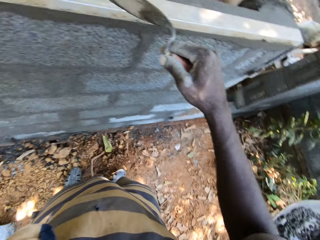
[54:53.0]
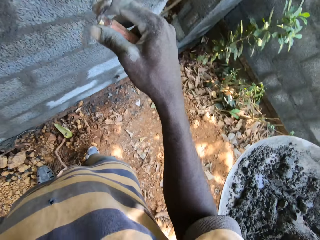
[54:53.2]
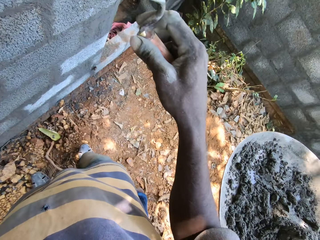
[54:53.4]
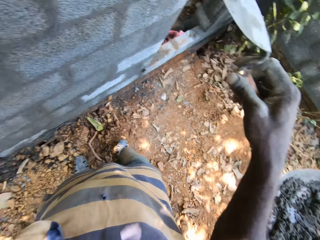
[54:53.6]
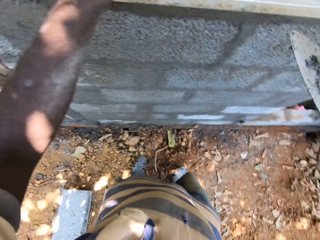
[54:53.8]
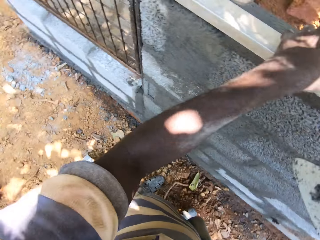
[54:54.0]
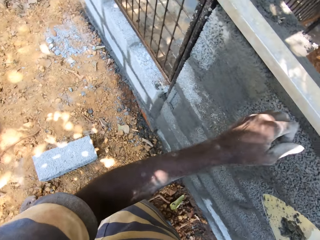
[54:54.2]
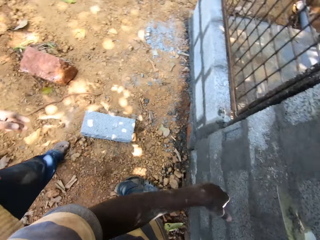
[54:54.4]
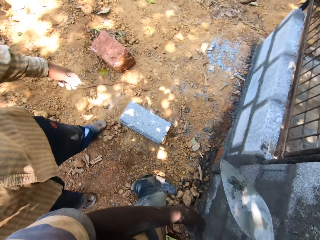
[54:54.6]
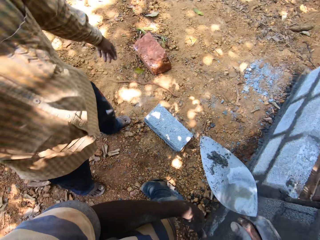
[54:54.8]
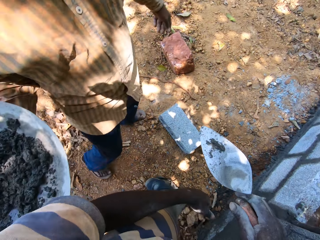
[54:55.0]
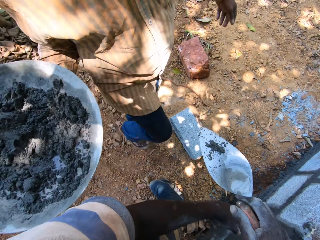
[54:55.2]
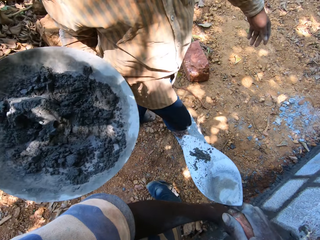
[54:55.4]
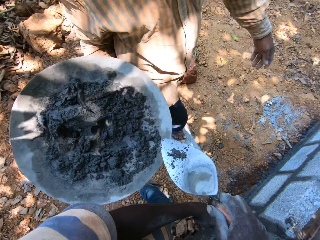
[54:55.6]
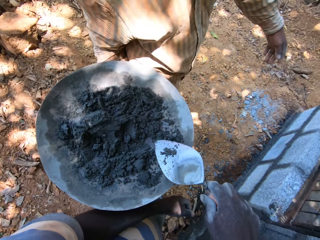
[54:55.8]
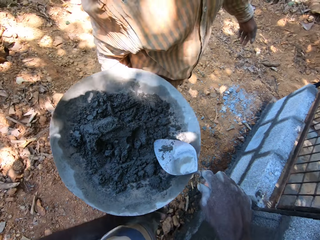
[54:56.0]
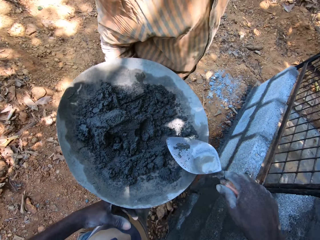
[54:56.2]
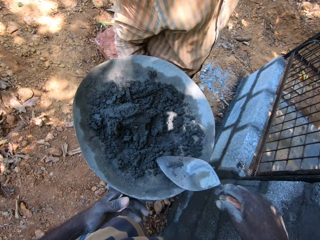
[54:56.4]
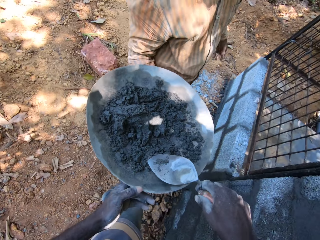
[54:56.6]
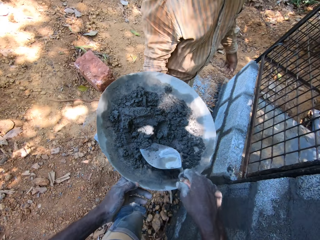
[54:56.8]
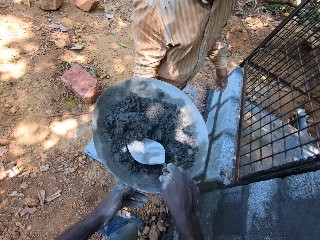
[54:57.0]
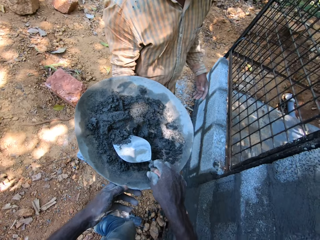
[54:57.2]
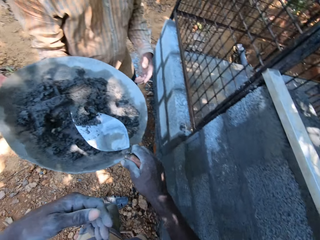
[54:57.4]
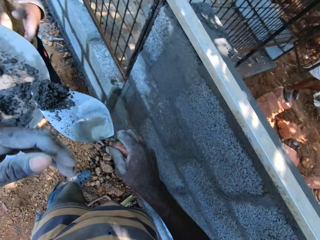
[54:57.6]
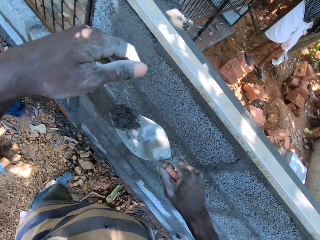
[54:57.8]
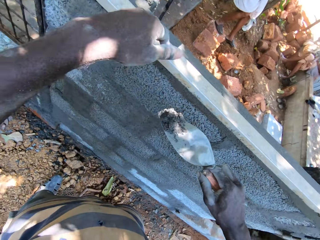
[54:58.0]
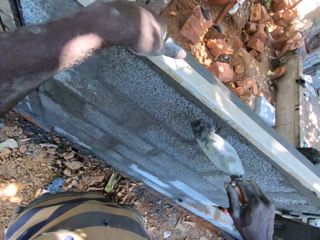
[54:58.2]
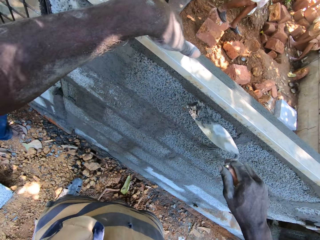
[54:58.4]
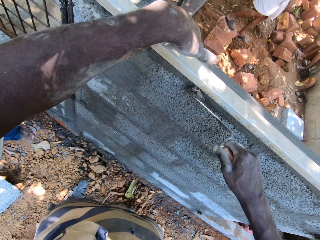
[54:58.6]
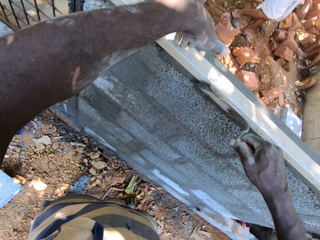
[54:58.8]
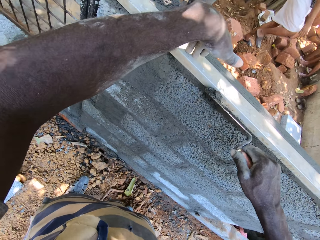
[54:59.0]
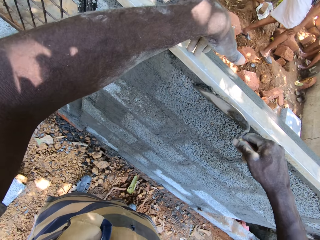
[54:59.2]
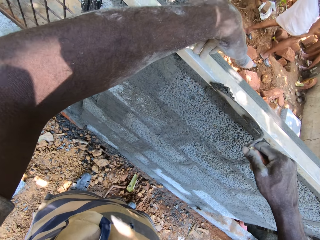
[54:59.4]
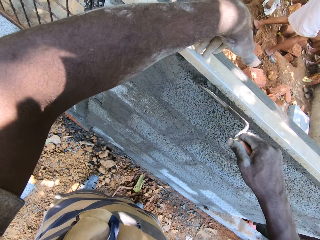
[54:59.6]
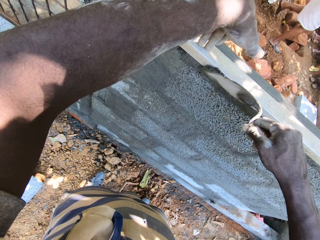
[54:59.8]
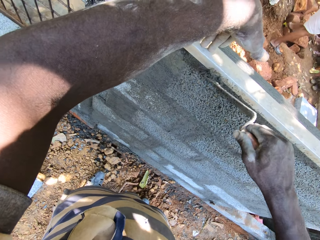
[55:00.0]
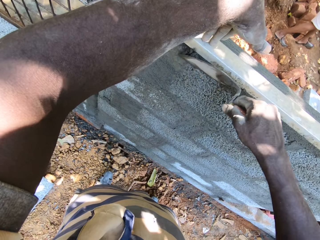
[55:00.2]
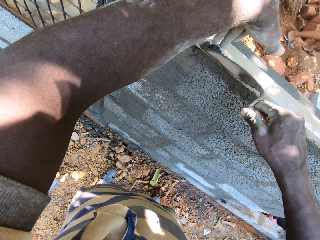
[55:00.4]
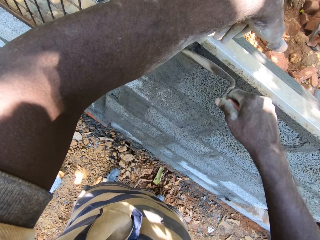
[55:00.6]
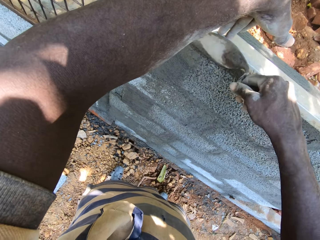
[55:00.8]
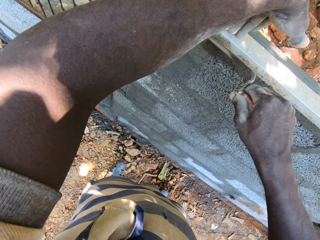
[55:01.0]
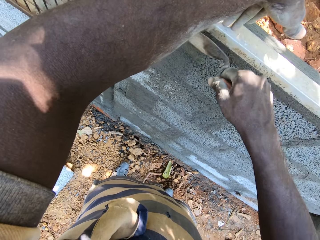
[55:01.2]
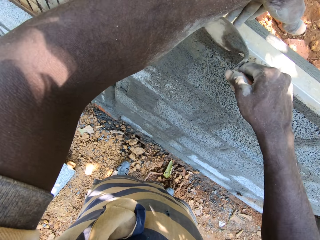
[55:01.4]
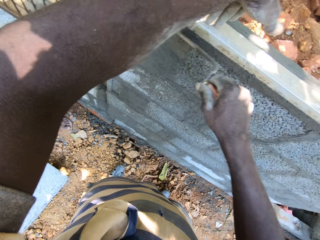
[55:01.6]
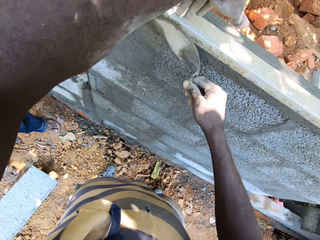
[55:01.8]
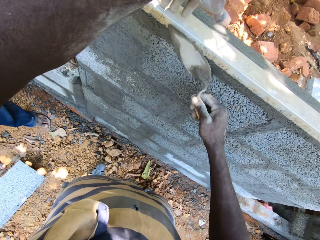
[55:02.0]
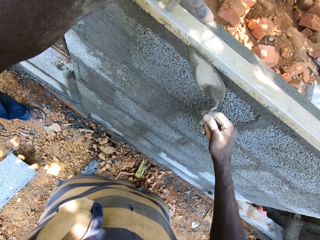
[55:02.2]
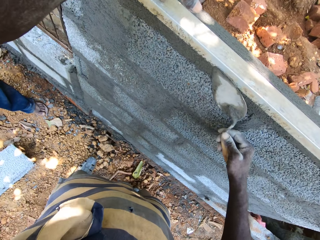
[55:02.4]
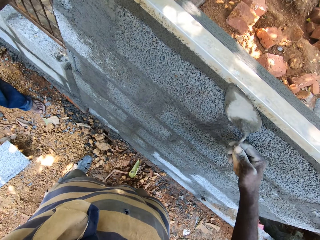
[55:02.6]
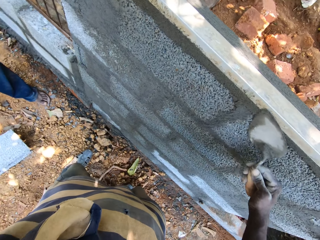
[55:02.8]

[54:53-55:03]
The camera wearer touches the metal. He picks cement from the head pan of cement with the trowel in his right hand. He touches the metal again. He applies cement on the wall with the trowel in his right hand. He holds the metal. He constructs the wall.

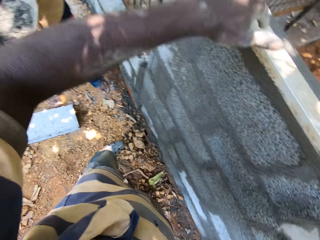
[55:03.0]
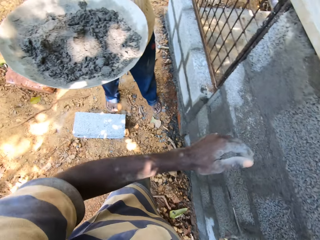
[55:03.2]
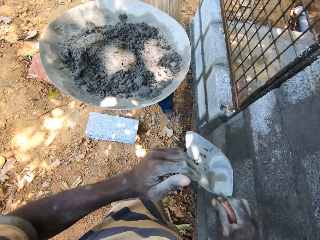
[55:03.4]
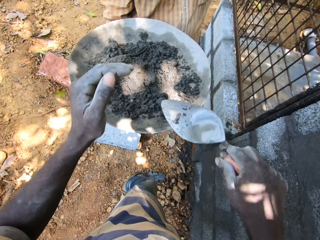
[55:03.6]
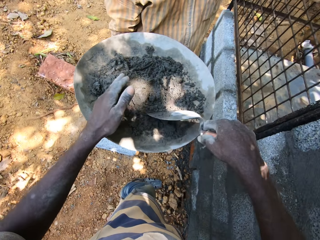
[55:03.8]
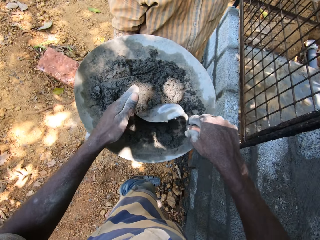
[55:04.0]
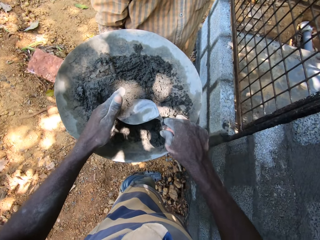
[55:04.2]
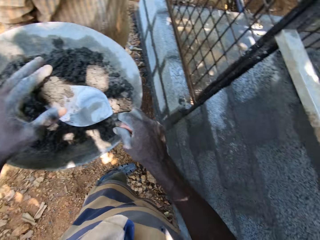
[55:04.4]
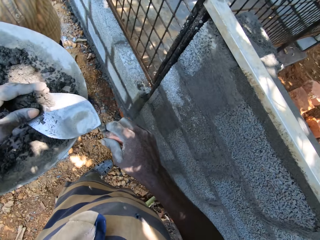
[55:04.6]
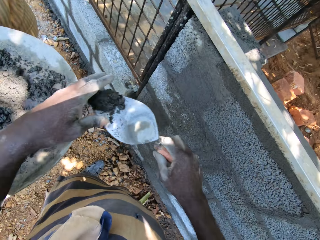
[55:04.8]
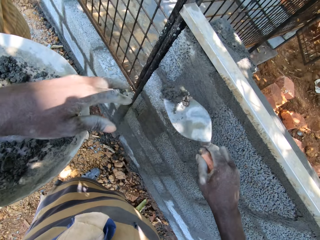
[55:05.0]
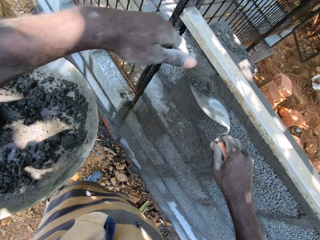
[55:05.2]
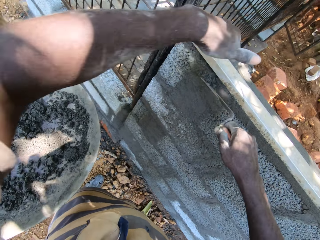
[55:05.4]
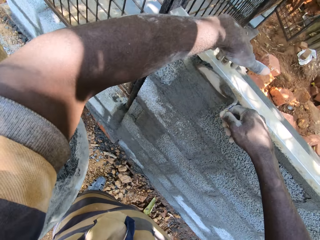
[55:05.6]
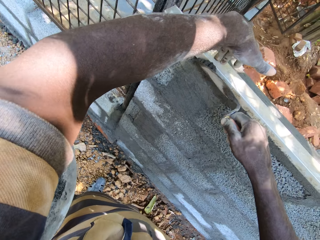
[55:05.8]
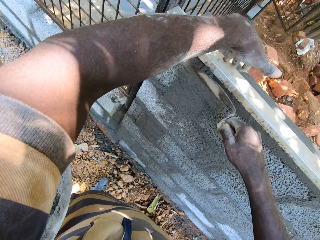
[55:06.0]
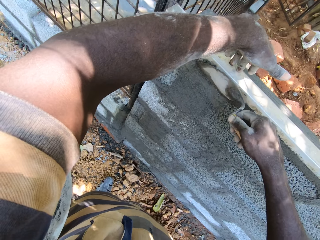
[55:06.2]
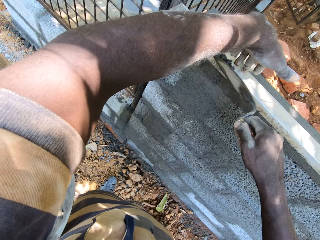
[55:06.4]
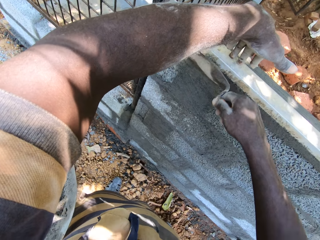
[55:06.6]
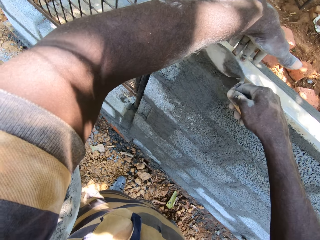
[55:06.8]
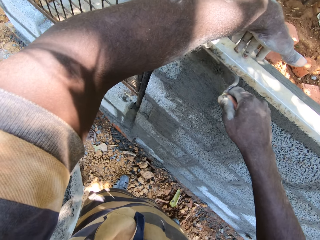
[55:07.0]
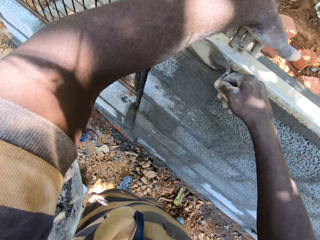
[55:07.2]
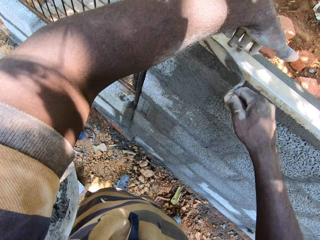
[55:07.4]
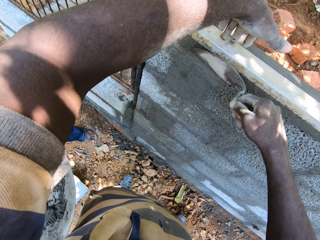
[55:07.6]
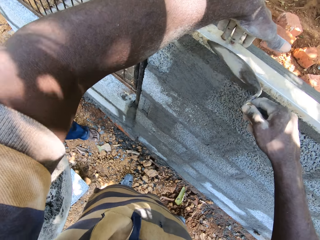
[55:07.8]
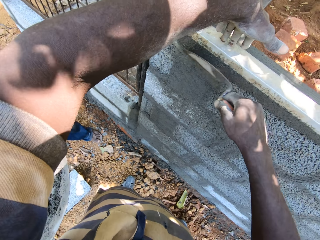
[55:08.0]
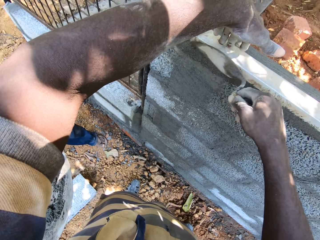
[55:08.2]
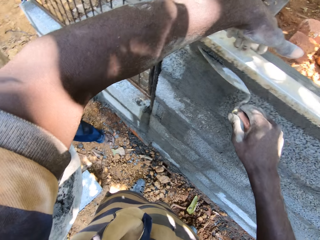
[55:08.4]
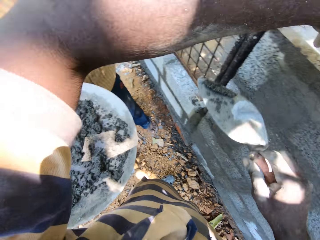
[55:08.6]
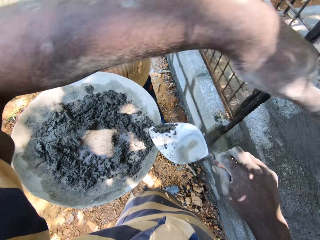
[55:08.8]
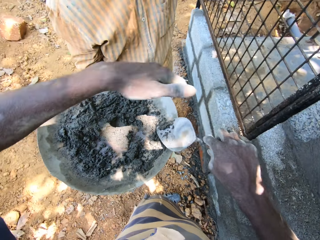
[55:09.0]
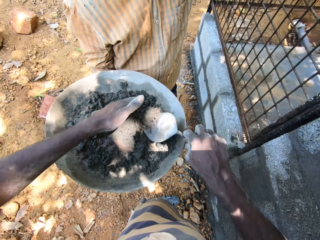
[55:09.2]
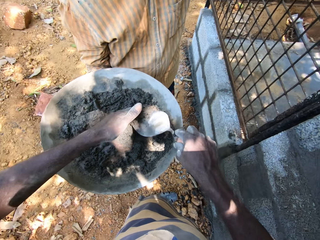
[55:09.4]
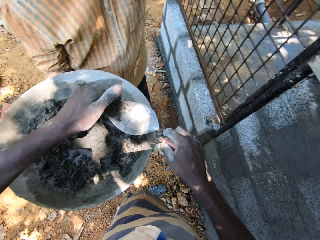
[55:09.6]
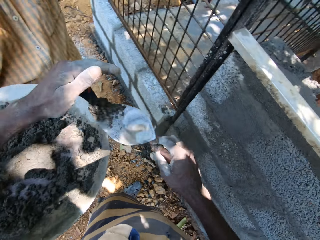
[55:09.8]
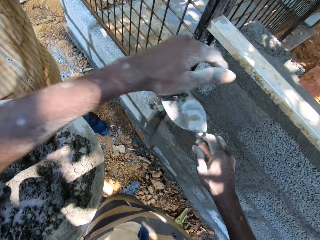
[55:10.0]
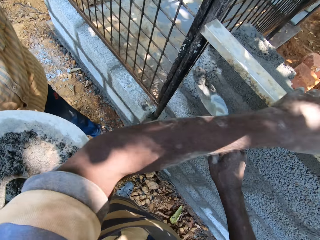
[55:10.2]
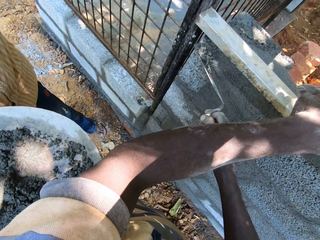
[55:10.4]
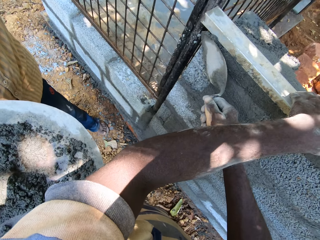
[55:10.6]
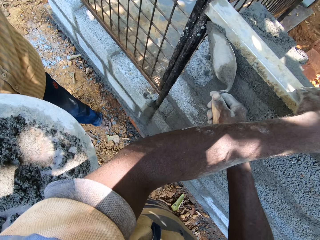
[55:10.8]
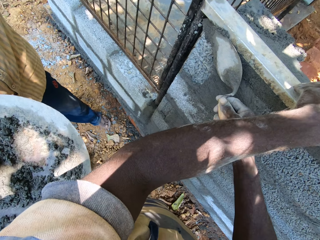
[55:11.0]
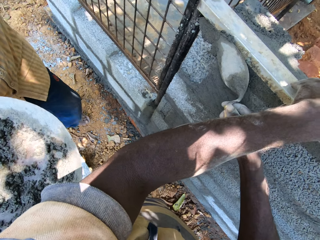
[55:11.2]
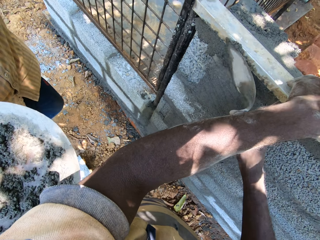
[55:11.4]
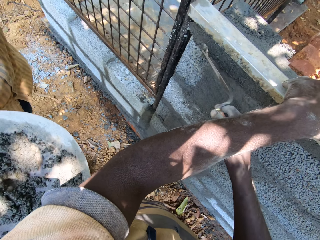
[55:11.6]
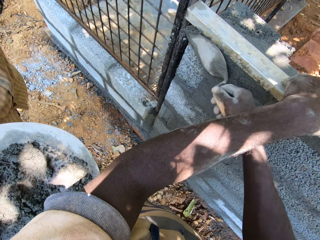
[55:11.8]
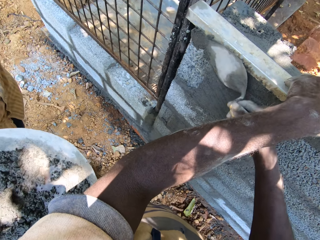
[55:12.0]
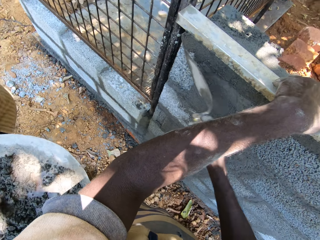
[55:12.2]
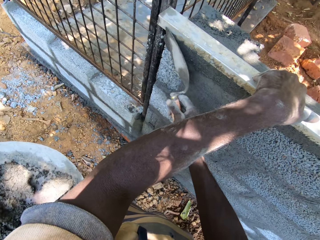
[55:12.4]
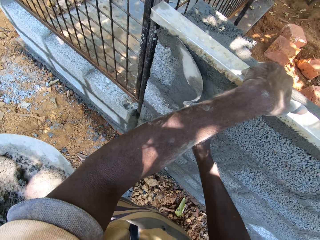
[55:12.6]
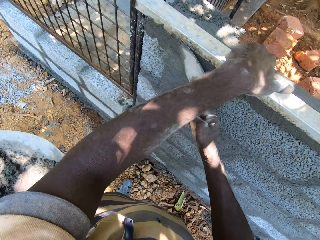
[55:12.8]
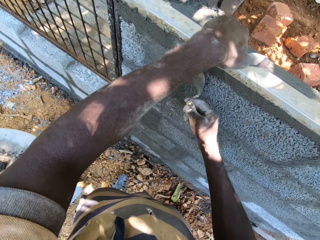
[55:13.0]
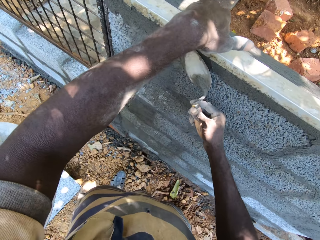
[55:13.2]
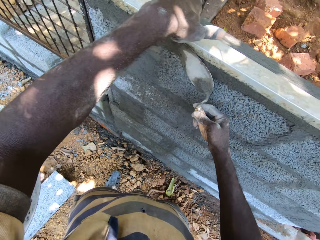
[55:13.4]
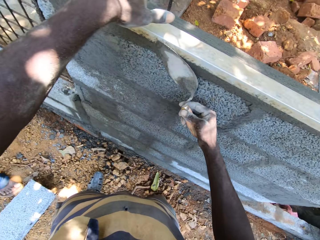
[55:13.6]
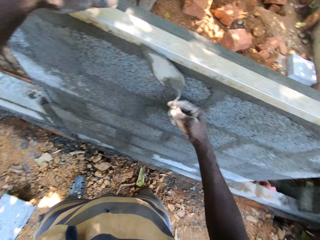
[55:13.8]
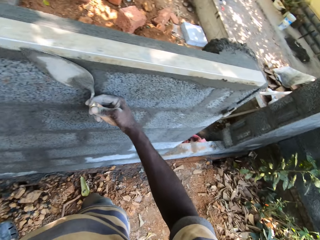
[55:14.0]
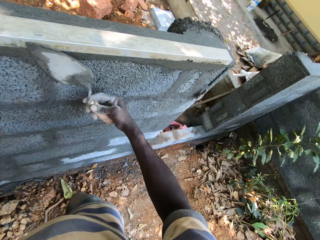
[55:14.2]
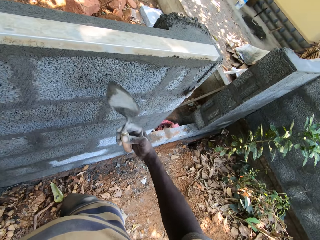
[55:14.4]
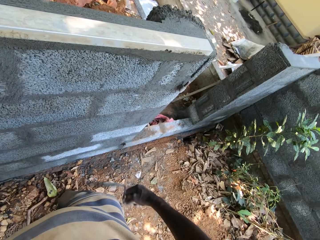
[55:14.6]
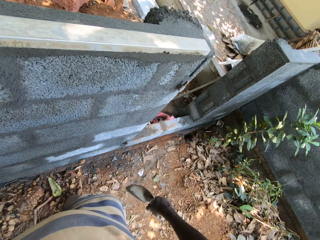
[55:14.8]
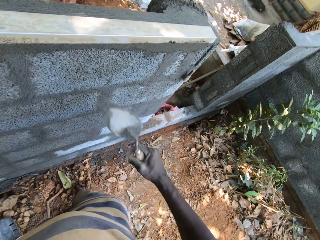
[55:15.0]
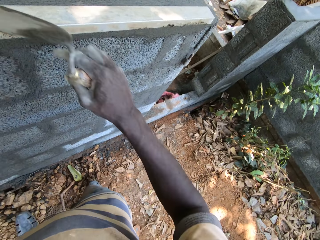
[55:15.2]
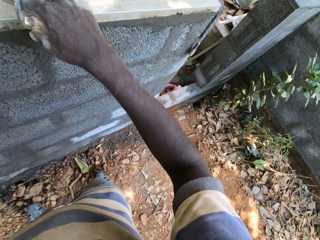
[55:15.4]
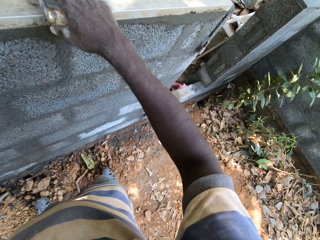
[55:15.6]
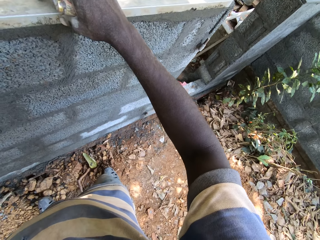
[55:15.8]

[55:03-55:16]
The camera wearer picks cement from the head pan of cement with the trowel in his right hand. He applies cement on the wall with the trowel in his right hand. He constructs the wall. He picks cement from the head pan of cement with the trowel in his right hand. He applies cement on the wall with the trowel in his right hand. He constructs the wall.
